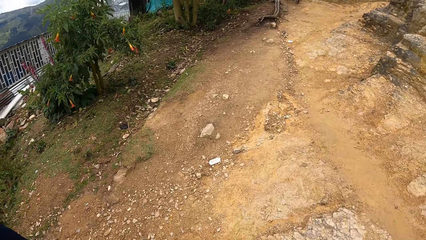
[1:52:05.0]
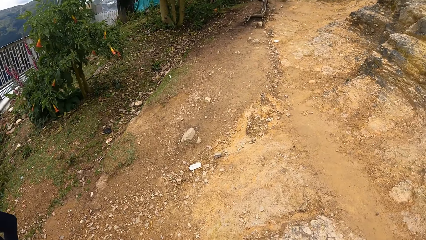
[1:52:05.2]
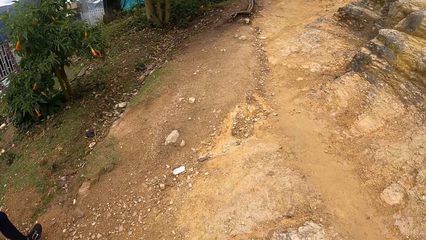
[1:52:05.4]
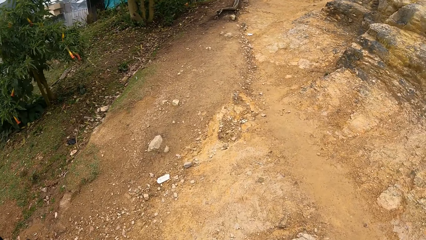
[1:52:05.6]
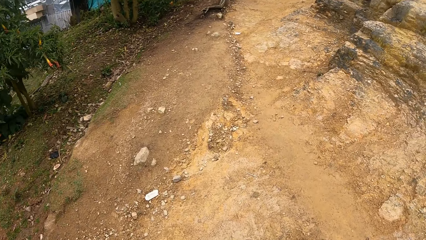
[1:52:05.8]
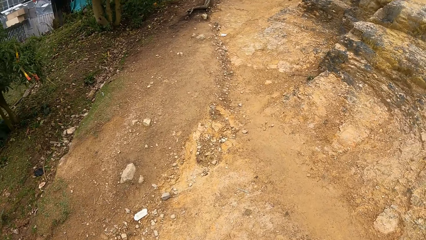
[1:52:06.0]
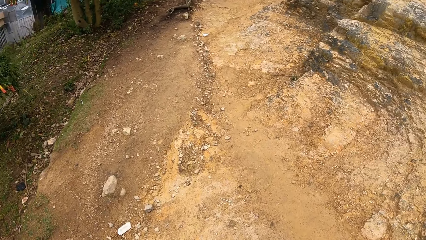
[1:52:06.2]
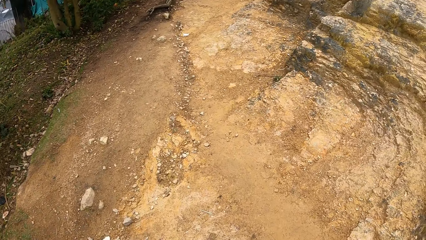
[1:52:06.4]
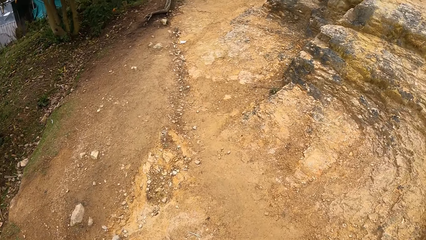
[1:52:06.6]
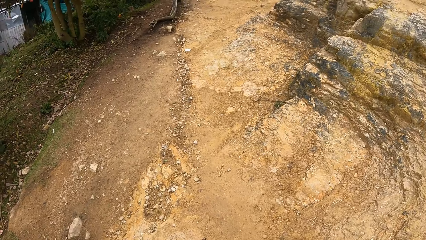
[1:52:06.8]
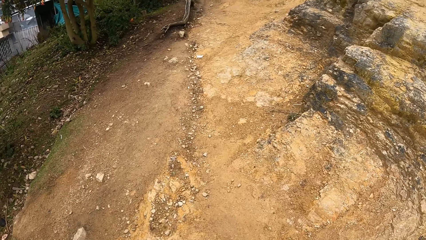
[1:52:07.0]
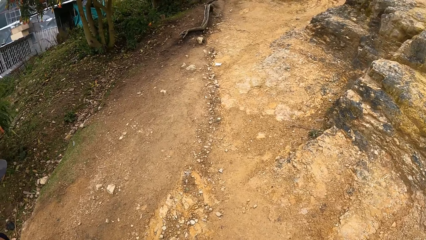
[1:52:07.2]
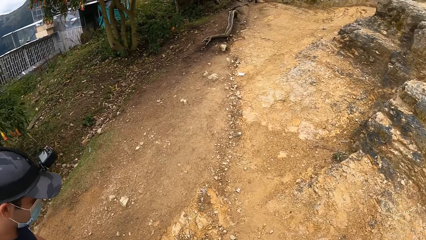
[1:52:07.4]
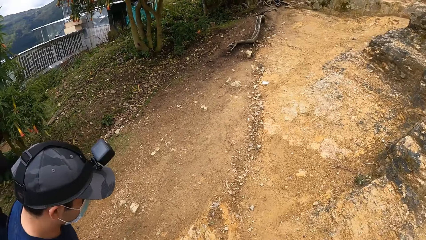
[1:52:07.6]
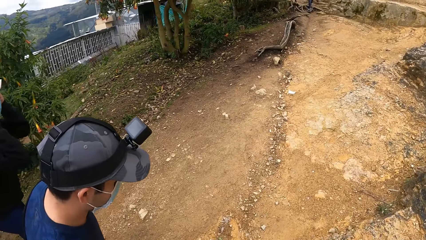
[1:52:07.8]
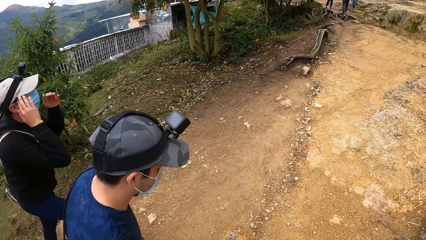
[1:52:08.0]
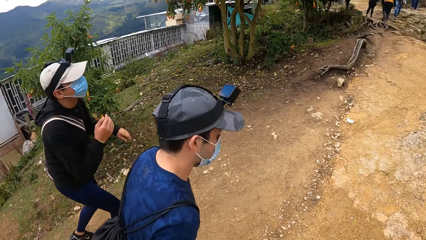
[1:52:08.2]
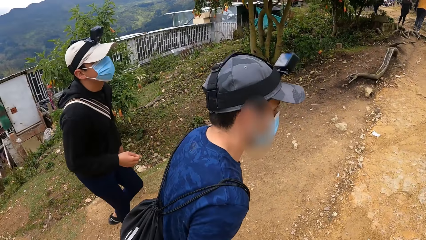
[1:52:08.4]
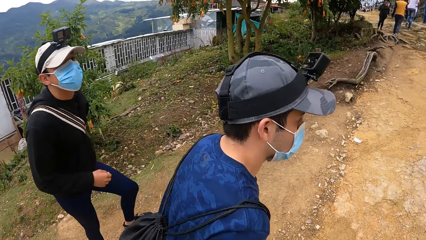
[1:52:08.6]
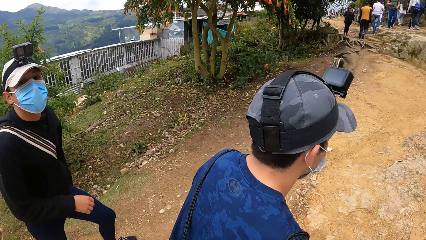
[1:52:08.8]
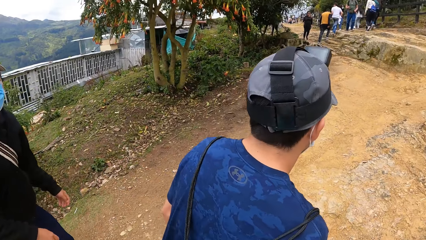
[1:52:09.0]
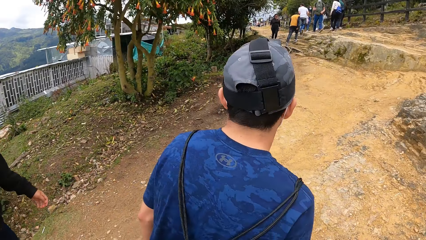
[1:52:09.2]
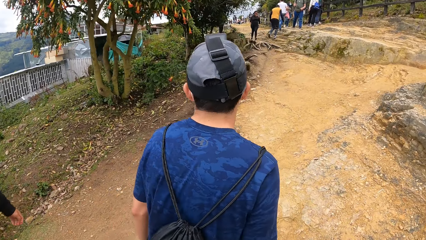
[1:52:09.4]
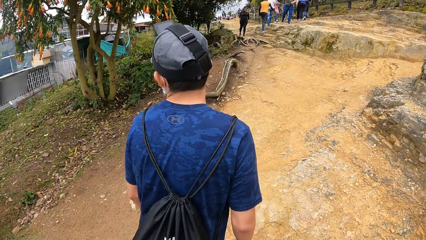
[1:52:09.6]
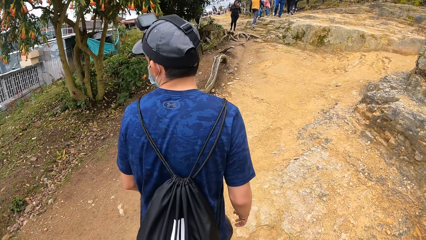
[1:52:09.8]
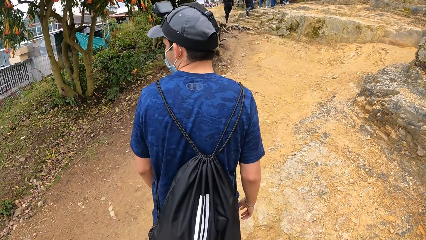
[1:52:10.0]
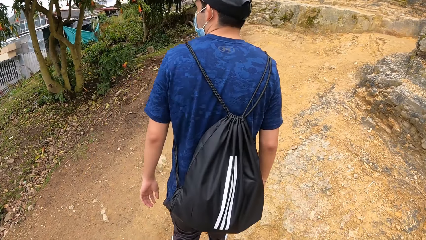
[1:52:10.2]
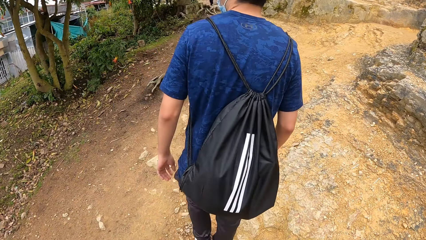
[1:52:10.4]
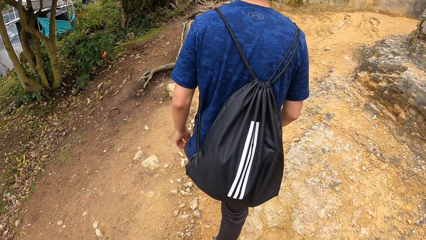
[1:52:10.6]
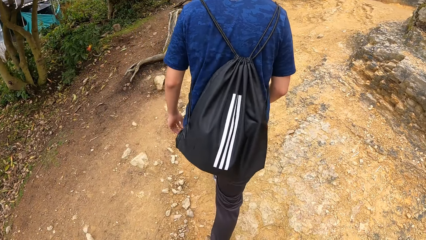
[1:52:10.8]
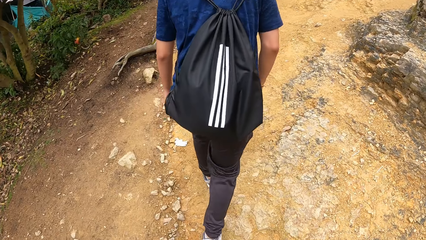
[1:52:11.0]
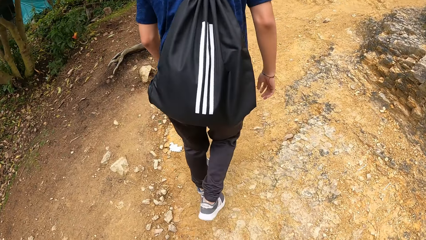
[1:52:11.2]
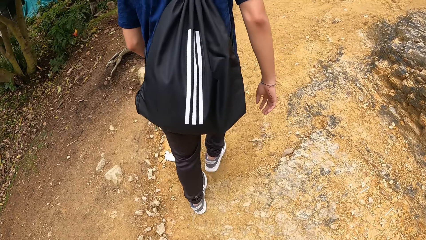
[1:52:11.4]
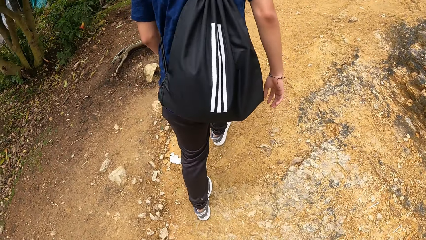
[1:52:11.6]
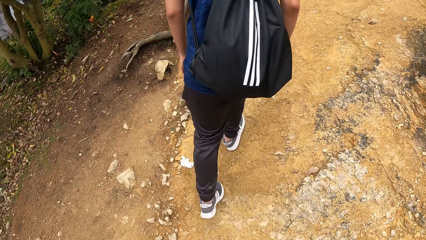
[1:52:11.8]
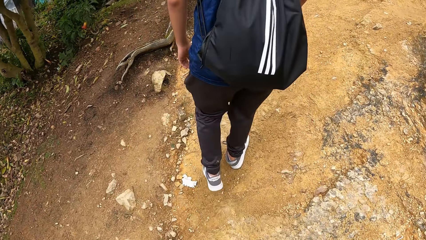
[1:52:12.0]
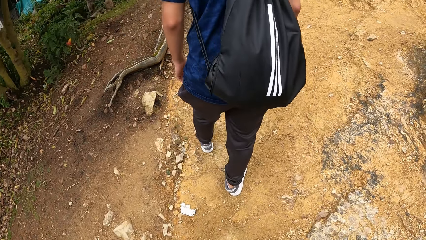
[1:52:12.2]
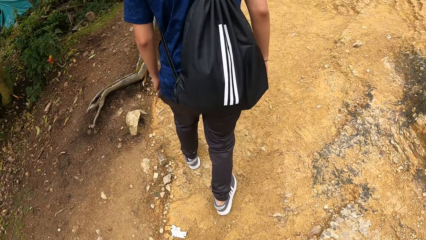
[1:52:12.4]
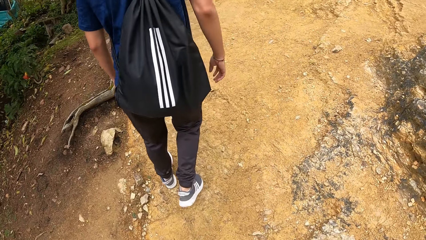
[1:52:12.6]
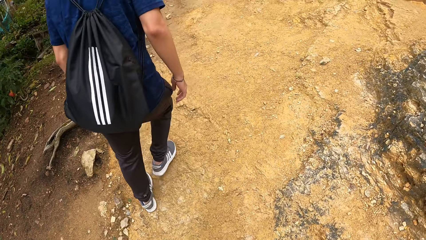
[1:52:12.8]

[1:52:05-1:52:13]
The man touches his face with both hands.

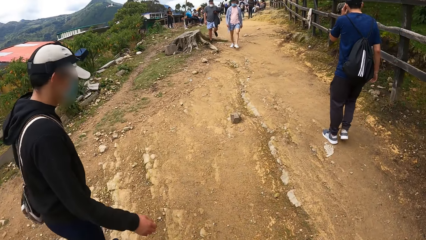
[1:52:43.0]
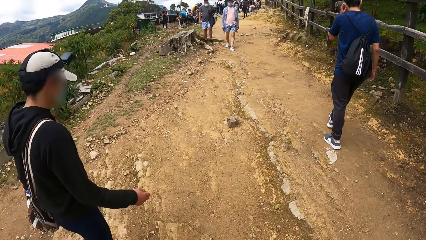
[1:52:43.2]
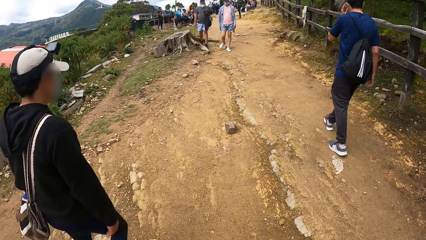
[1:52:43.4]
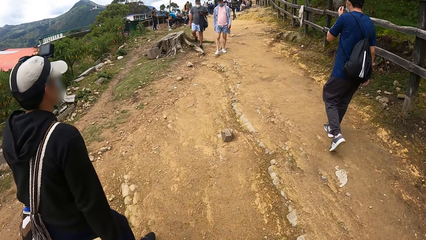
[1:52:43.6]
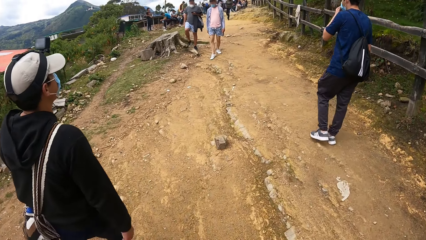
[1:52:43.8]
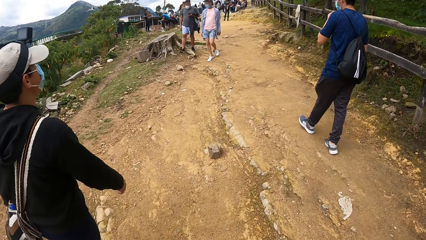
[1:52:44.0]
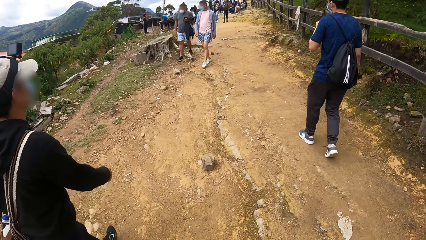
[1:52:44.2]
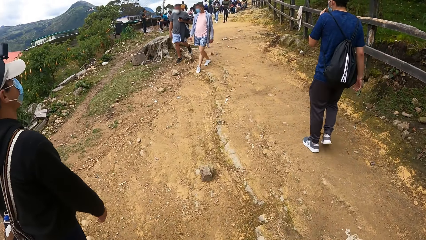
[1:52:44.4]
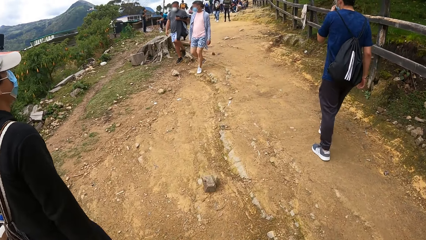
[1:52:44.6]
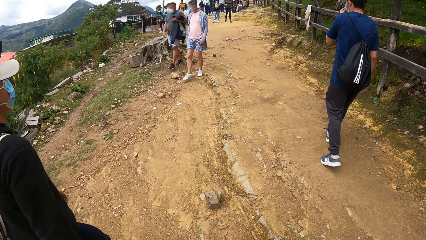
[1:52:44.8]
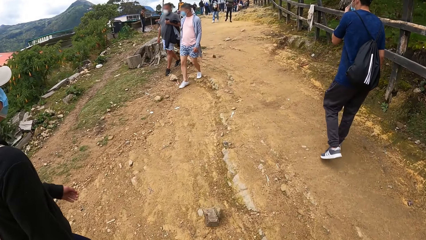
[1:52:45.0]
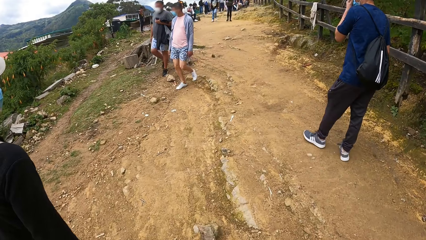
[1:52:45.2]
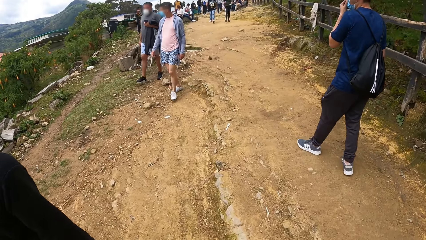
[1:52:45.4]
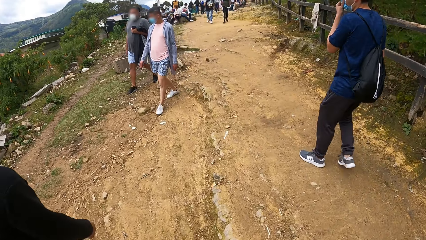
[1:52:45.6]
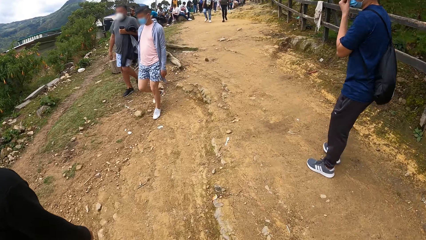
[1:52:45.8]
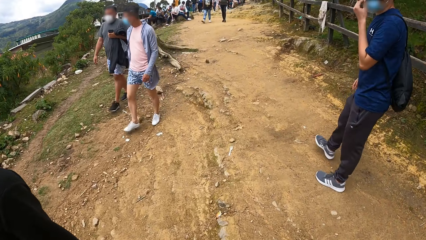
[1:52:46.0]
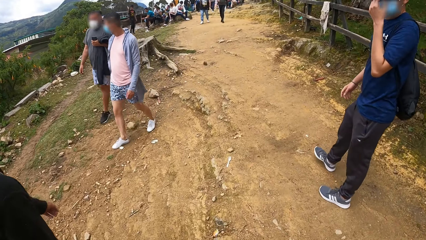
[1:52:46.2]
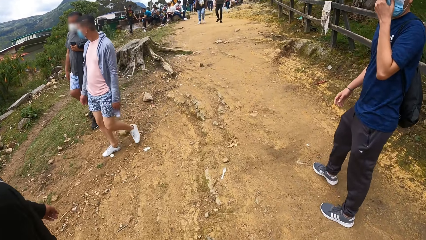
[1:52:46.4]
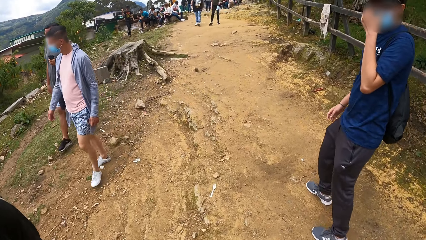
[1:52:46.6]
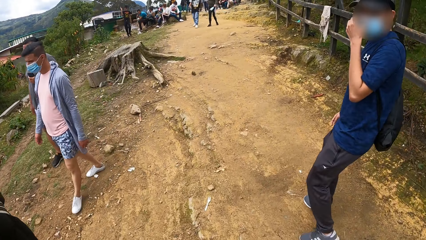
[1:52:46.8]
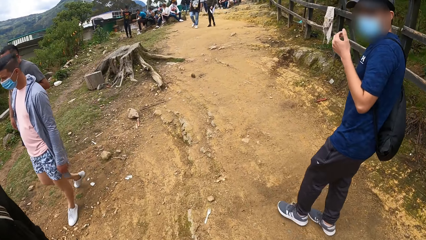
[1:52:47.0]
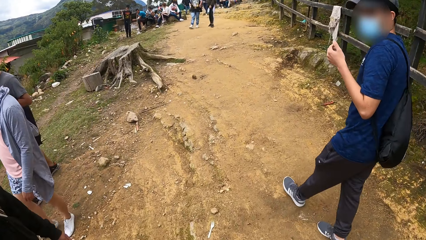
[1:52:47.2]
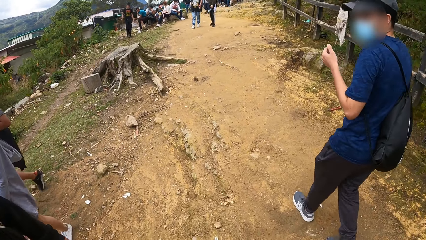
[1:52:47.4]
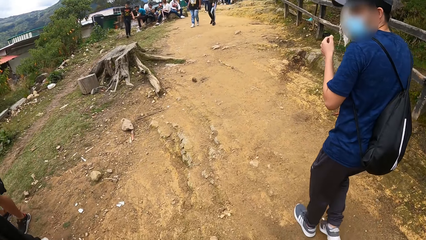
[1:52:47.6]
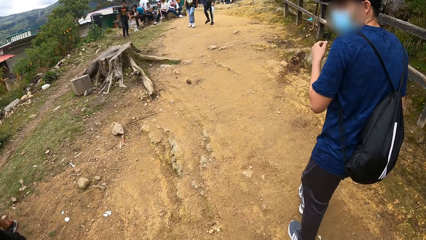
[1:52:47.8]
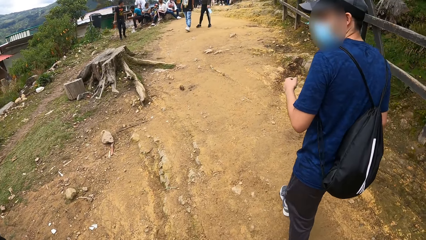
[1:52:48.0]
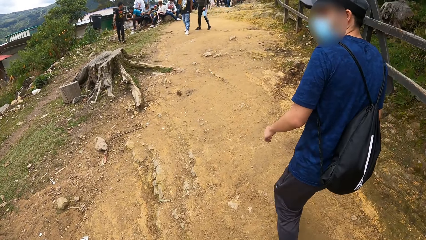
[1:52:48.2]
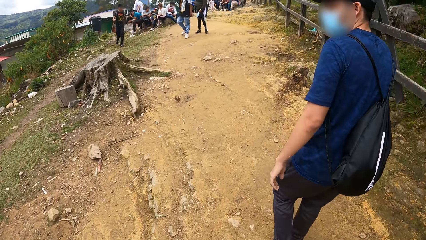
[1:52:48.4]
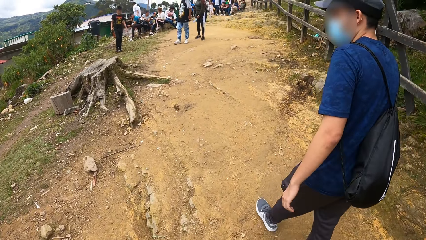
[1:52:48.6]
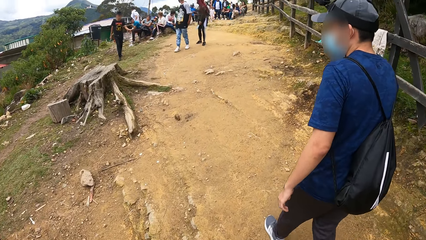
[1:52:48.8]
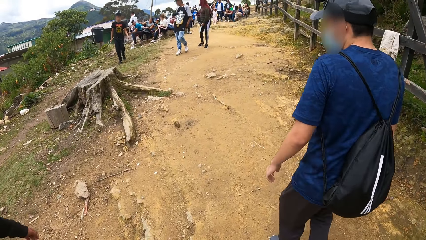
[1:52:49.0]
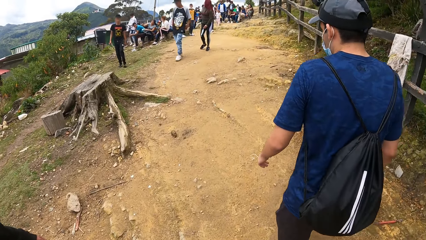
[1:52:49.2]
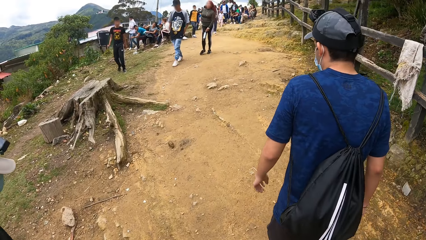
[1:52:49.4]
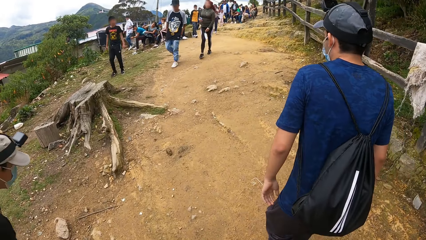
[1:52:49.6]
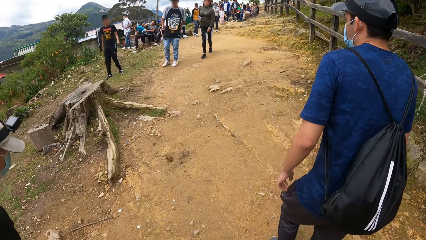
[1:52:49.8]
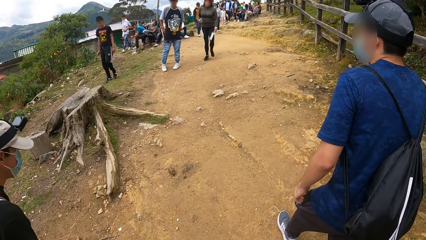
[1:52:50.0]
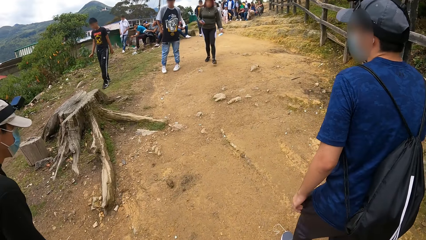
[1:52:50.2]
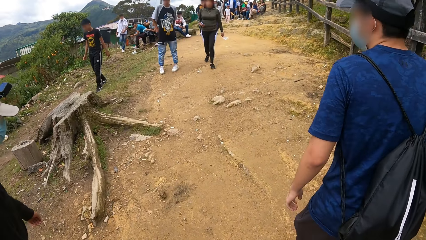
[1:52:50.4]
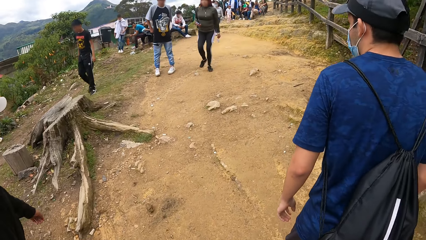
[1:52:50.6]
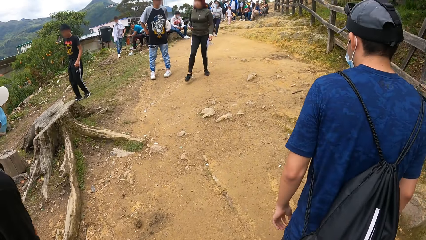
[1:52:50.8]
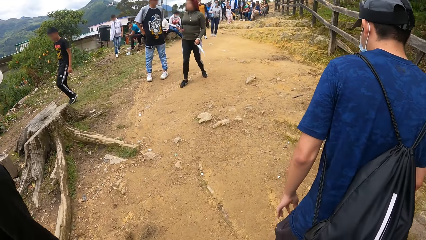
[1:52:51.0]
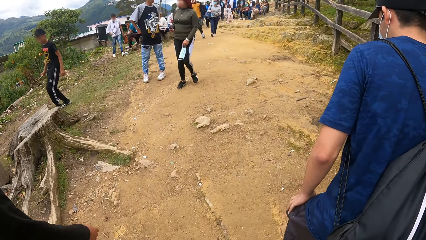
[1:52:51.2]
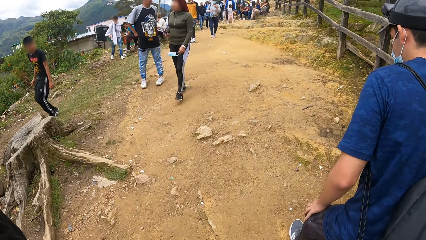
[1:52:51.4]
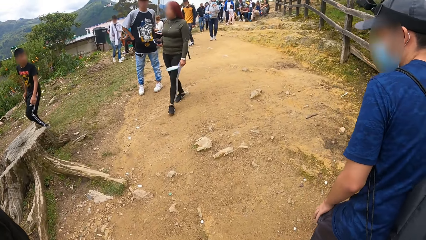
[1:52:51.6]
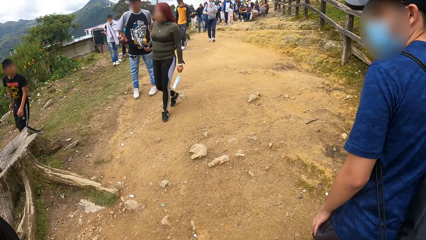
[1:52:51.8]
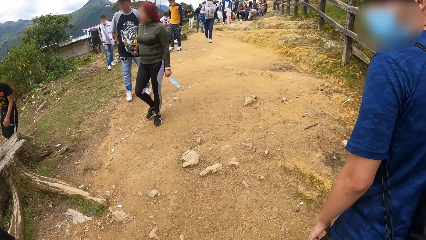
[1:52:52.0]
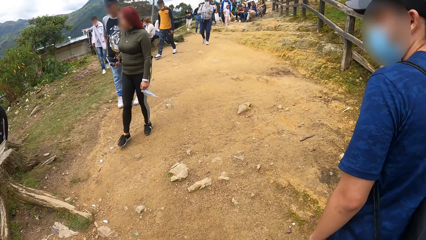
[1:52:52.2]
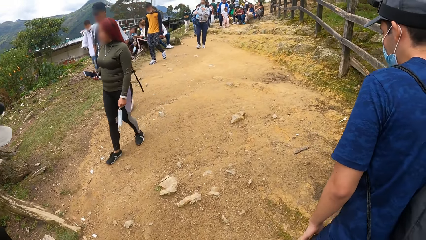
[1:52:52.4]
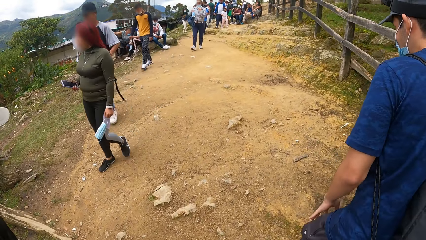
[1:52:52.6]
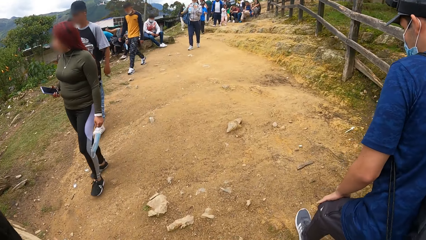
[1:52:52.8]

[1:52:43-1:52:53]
The man touches the facemask on his face with his left hand. The camera wearer talks to a person.
